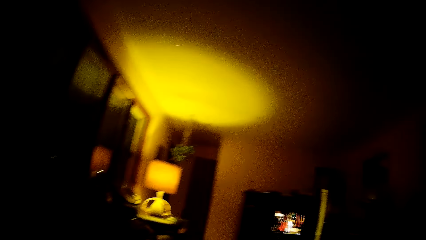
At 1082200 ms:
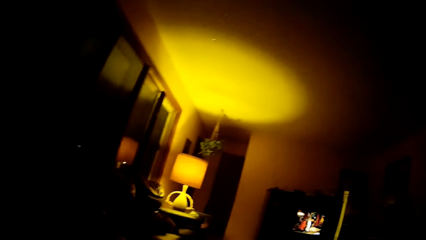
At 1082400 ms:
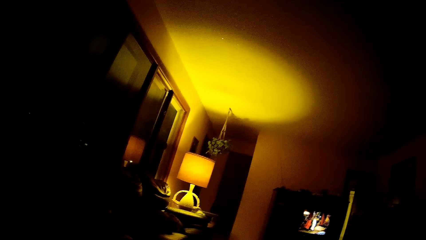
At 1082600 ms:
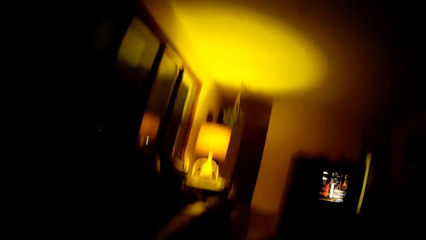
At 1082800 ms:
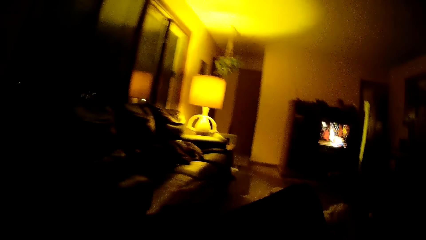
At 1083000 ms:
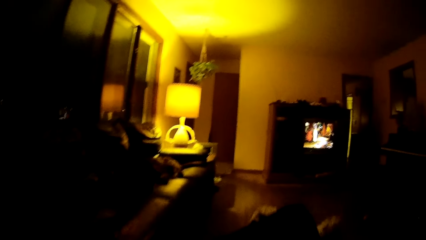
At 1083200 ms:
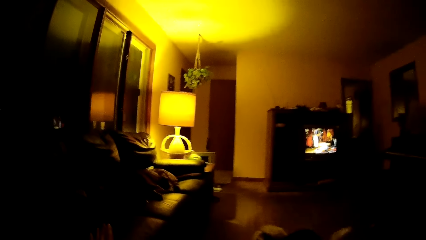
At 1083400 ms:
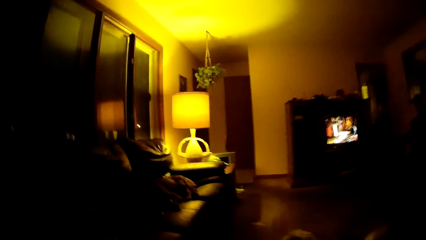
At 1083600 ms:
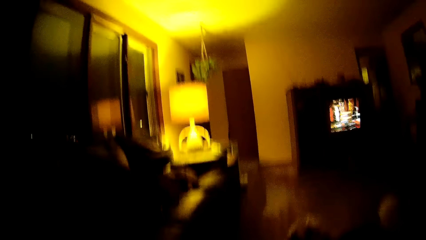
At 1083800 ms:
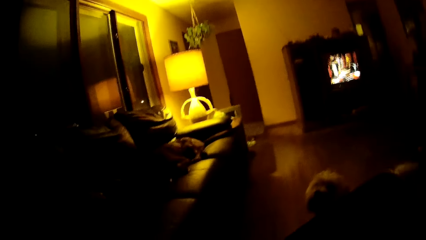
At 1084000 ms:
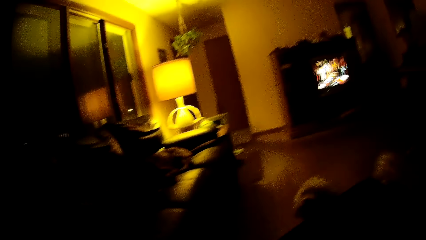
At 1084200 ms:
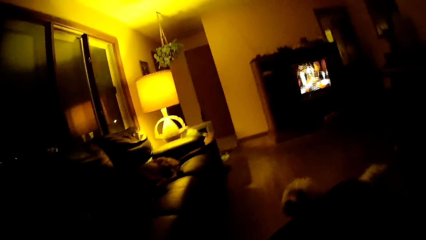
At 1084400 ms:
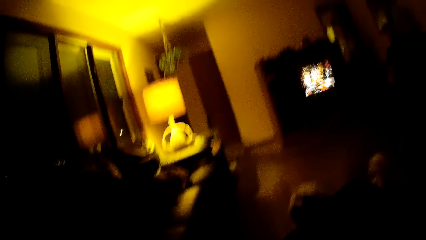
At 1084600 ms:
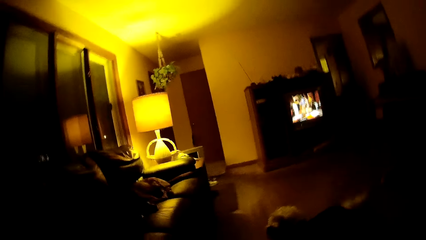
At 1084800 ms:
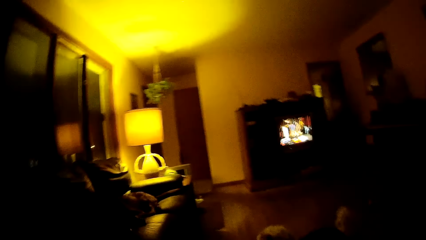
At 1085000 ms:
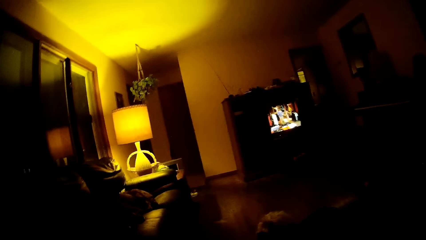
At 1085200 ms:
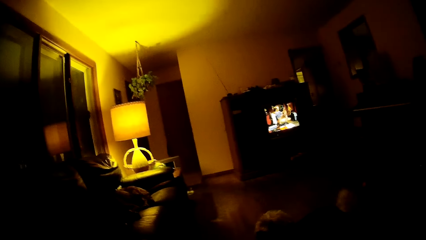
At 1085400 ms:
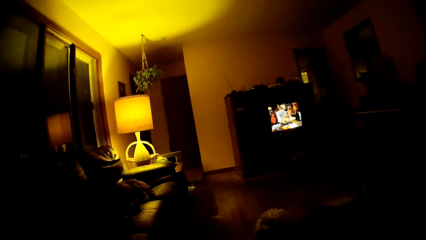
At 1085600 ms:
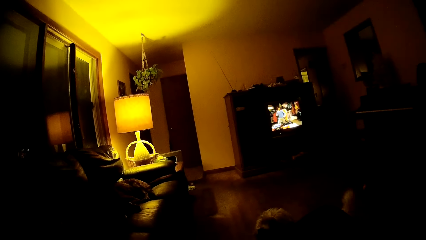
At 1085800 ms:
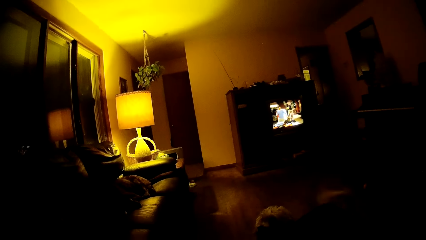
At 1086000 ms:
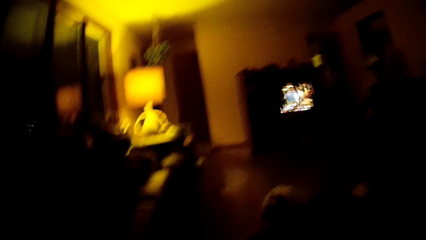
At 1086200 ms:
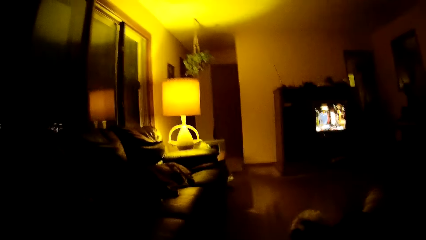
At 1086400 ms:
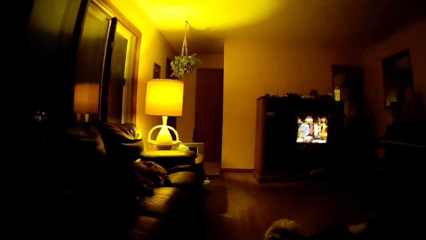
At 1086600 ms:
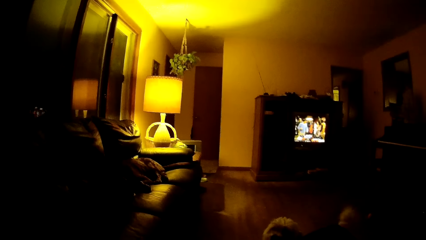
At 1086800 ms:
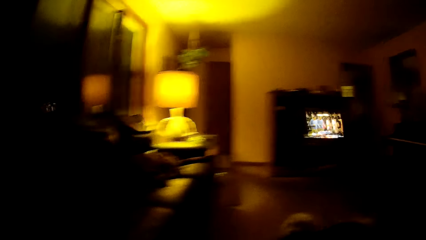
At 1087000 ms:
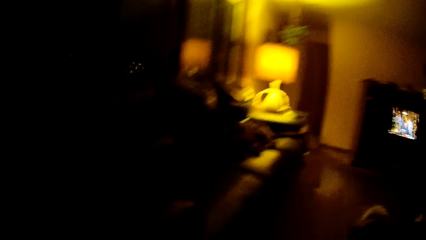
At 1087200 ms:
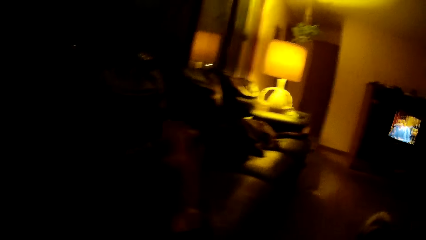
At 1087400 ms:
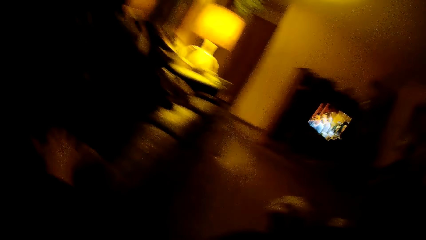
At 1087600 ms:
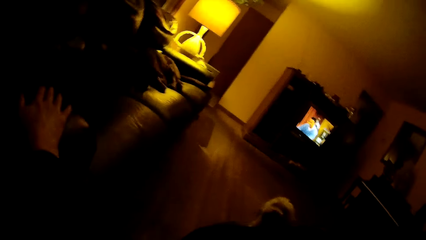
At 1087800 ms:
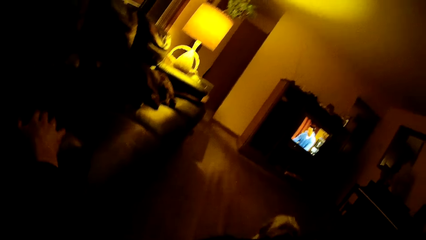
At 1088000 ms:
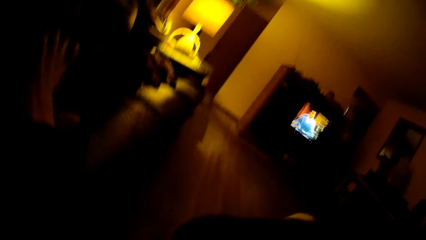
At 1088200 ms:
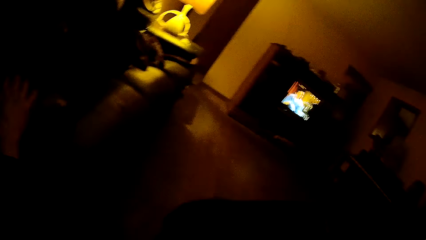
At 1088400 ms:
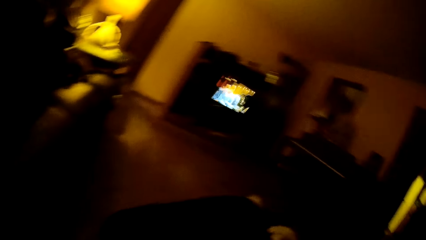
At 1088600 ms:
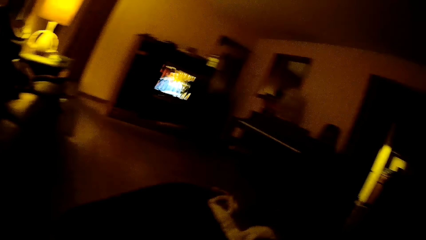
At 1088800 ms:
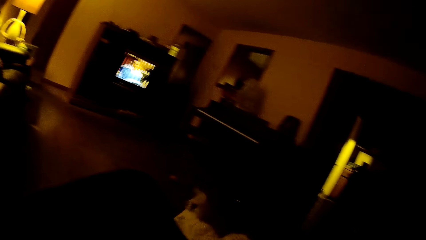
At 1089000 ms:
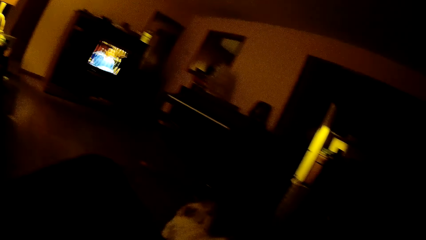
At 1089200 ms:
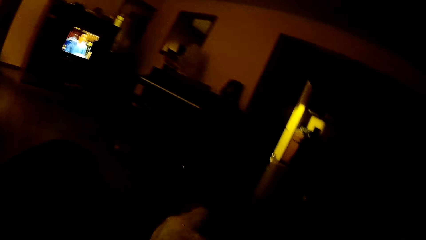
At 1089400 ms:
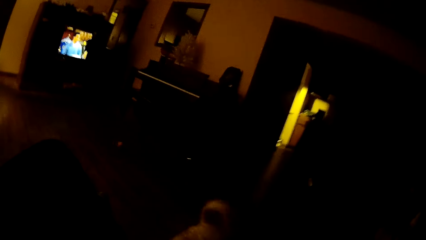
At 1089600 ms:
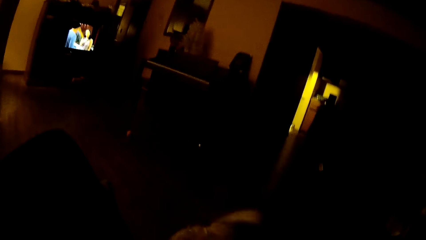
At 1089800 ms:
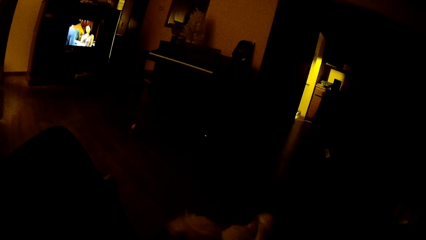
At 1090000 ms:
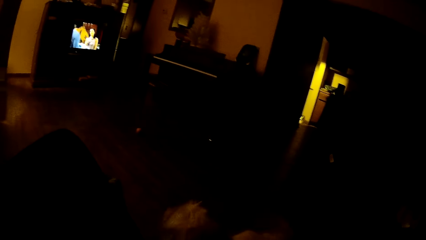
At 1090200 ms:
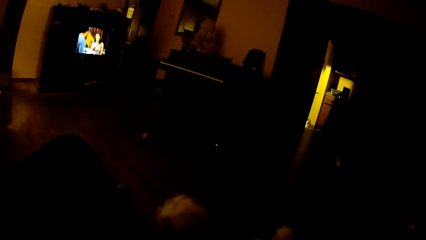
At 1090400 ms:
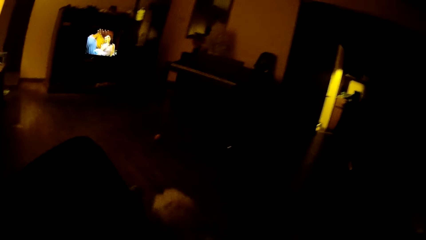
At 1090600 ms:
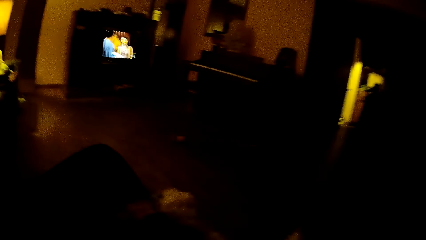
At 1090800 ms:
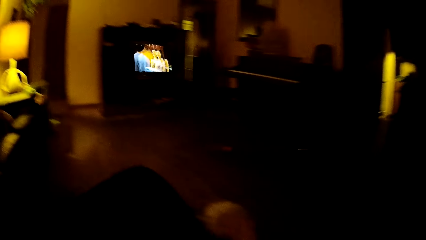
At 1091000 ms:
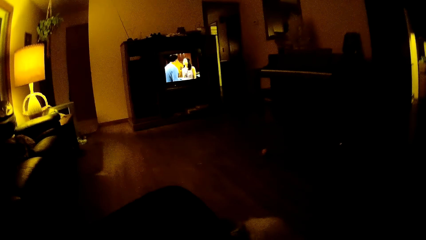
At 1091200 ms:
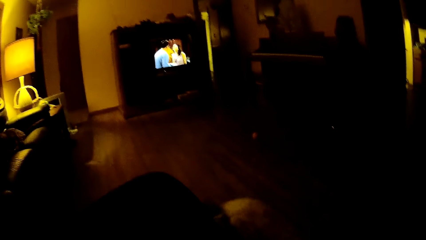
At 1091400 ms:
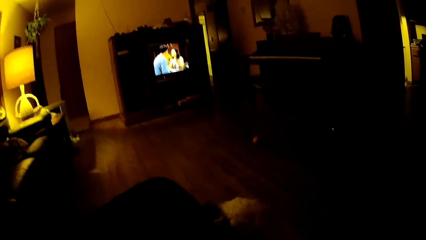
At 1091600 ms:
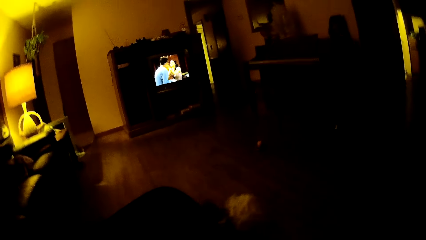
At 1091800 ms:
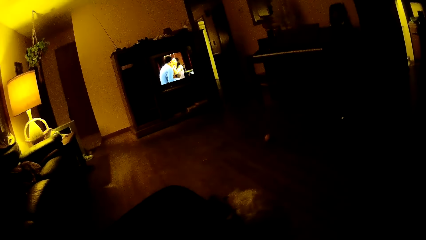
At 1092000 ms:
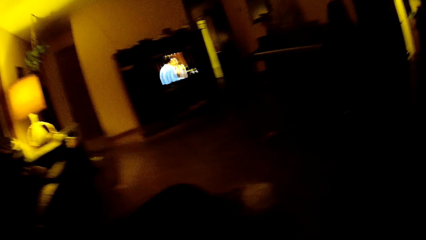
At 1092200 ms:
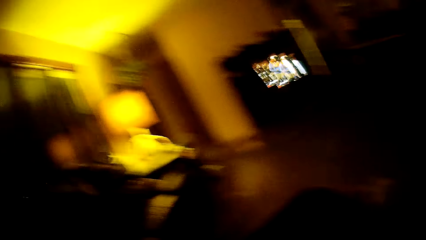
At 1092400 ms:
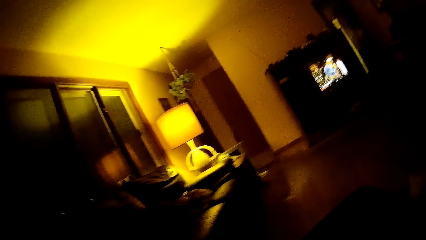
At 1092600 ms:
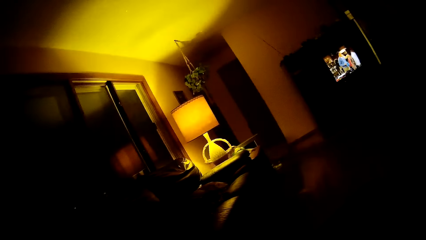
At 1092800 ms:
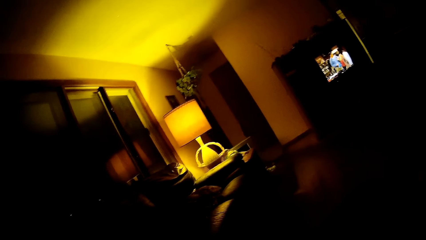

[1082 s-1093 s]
The camera wearer touches a couch with her left hand.

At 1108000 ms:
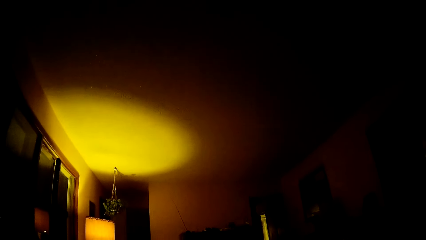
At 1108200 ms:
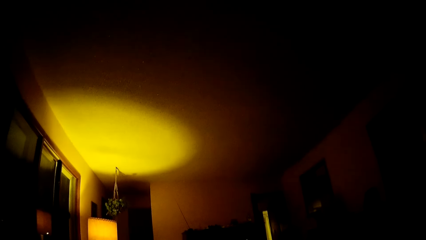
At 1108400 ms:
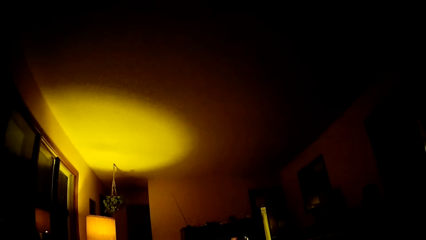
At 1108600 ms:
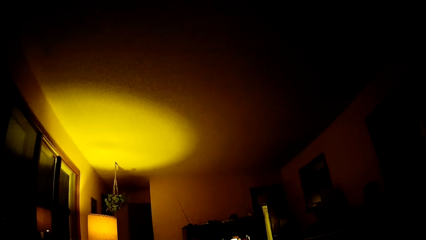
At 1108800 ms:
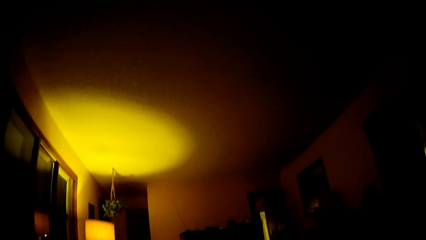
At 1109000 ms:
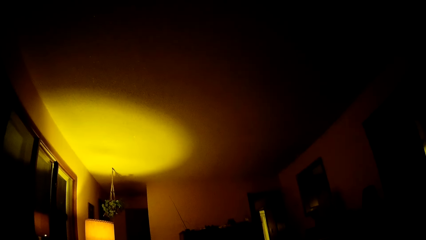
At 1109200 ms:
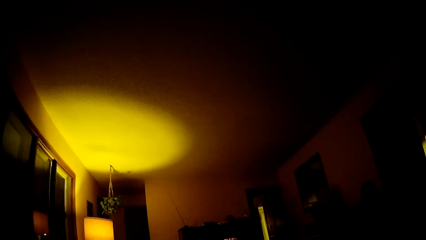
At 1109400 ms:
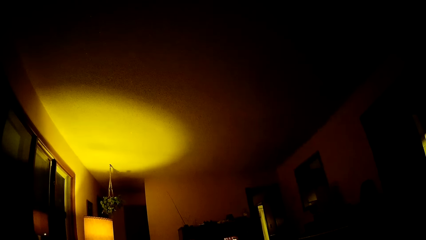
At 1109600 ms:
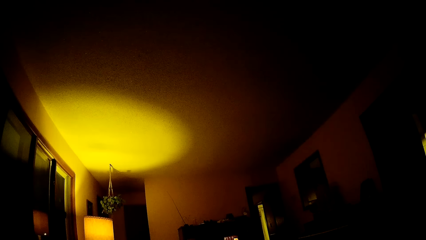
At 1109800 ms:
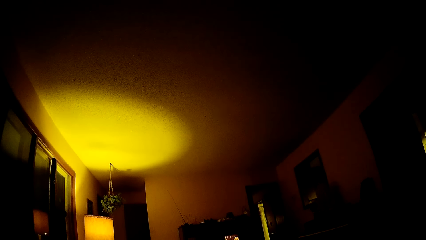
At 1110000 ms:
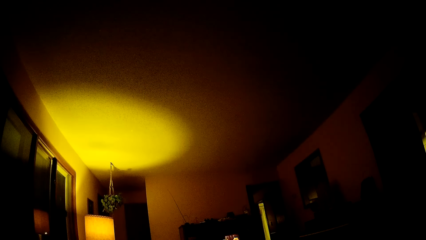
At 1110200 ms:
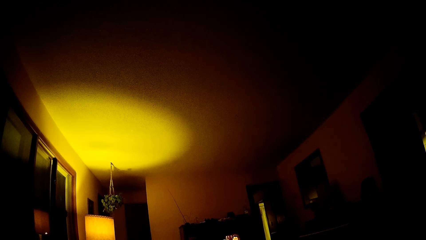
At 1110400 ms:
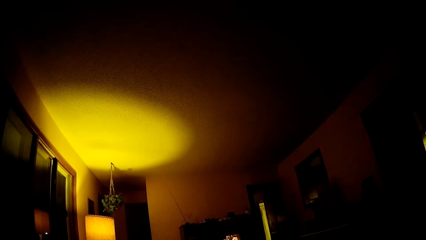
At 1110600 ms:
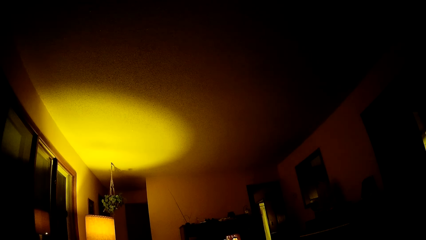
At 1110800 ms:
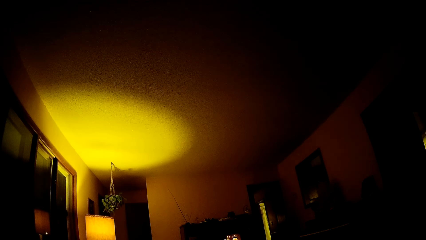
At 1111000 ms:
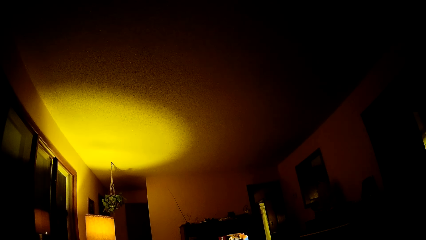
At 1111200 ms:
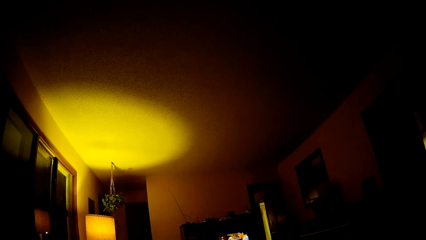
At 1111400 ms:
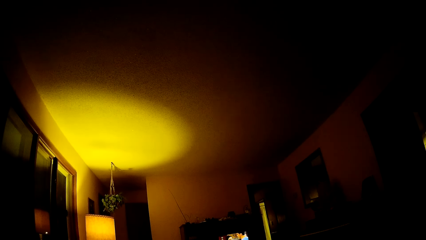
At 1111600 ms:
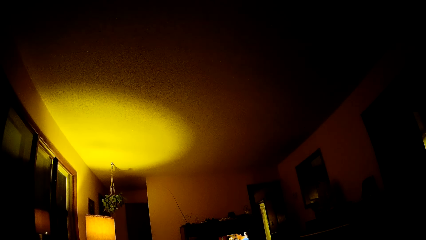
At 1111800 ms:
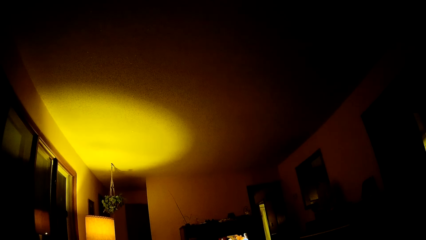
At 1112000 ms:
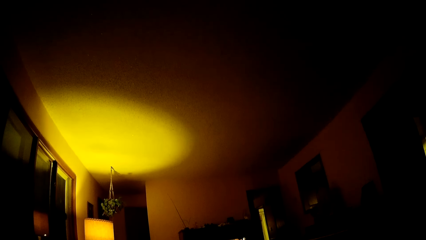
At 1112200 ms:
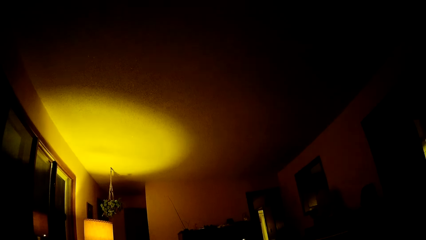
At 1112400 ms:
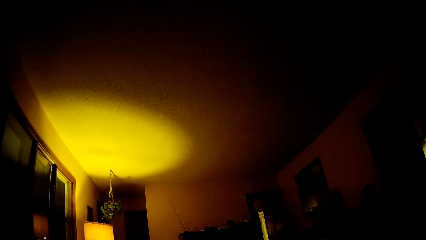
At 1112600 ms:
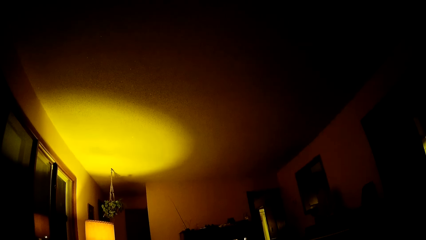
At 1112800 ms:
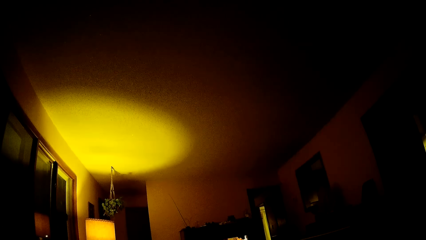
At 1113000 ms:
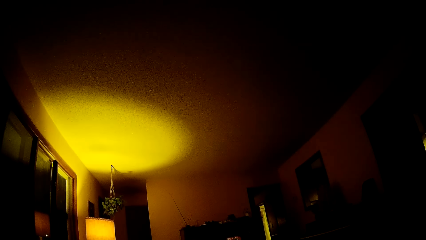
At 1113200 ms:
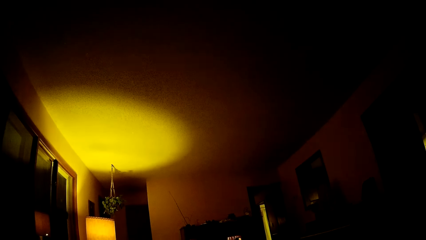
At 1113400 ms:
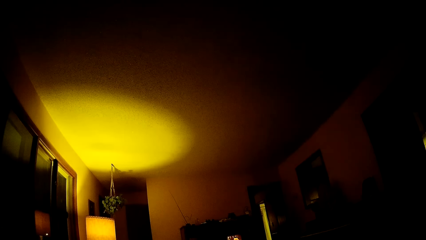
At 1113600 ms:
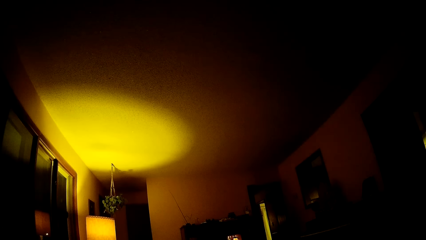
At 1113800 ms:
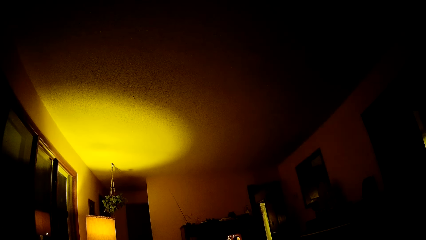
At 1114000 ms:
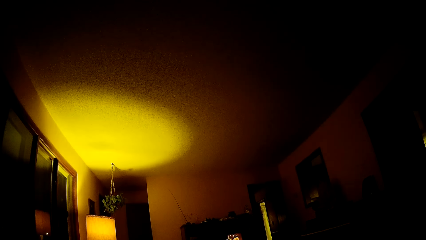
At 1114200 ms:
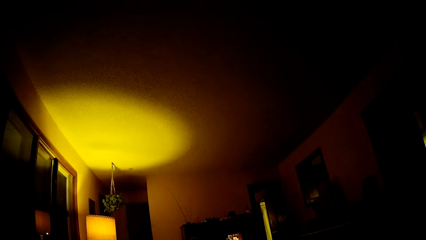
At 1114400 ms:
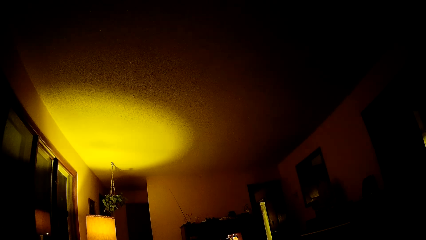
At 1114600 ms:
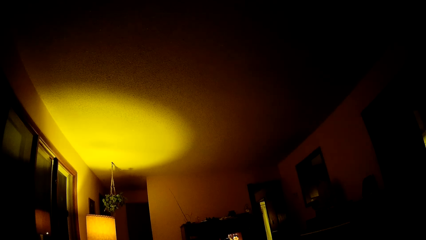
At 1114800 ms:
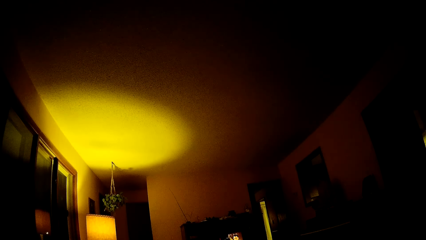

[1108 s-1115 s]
The camera wearer looks around the house.
